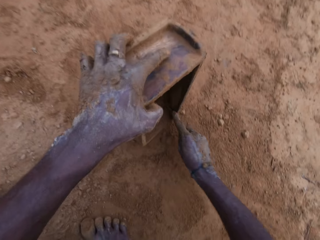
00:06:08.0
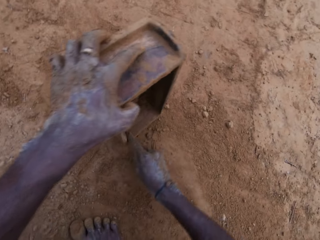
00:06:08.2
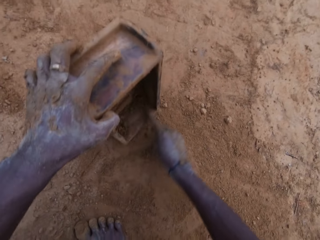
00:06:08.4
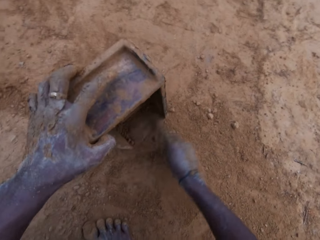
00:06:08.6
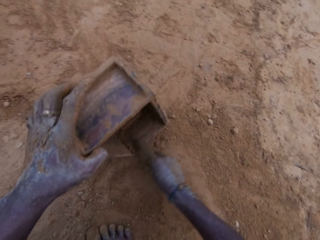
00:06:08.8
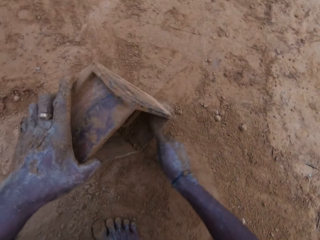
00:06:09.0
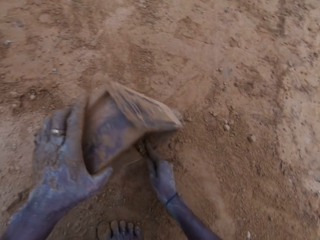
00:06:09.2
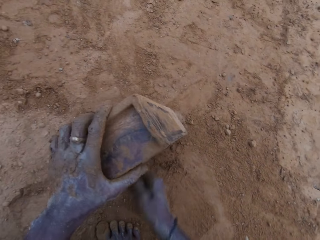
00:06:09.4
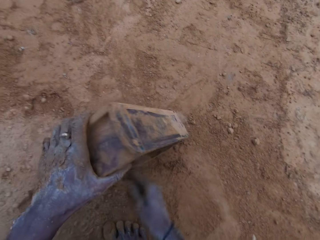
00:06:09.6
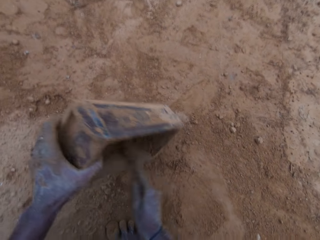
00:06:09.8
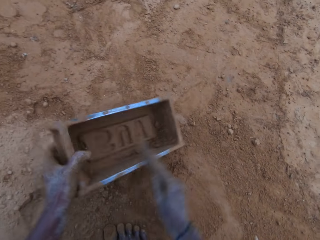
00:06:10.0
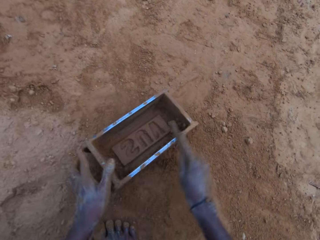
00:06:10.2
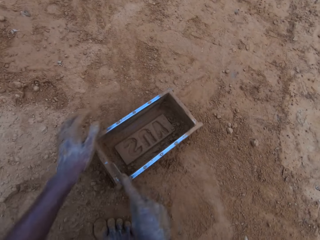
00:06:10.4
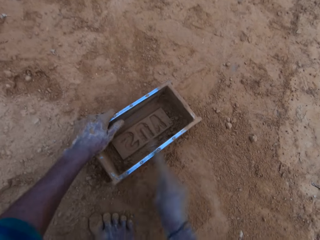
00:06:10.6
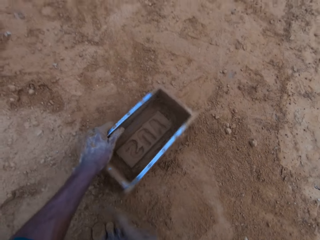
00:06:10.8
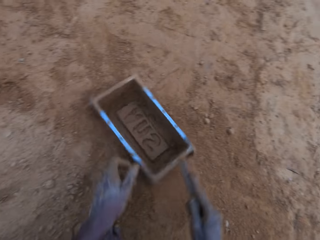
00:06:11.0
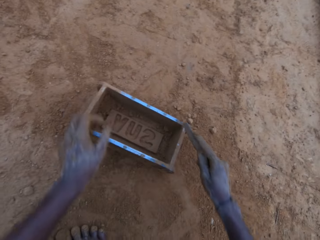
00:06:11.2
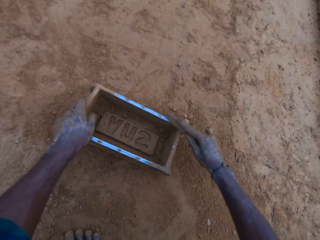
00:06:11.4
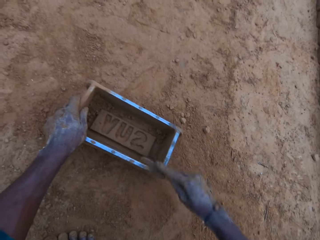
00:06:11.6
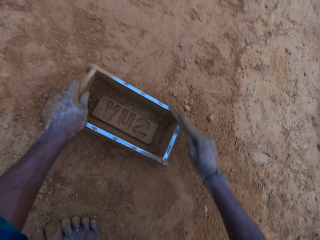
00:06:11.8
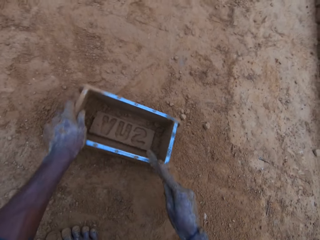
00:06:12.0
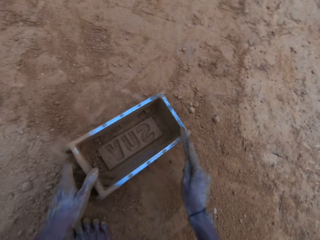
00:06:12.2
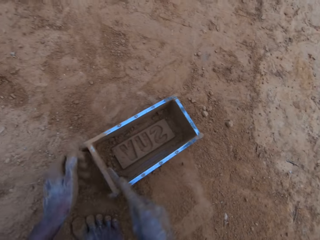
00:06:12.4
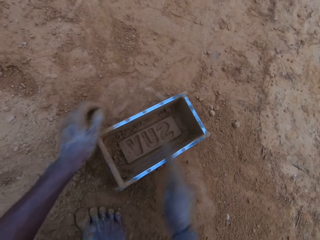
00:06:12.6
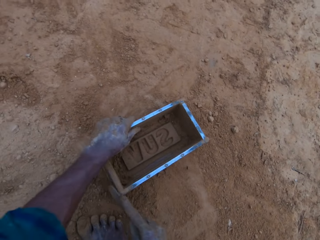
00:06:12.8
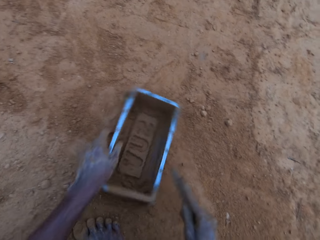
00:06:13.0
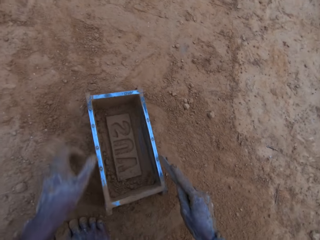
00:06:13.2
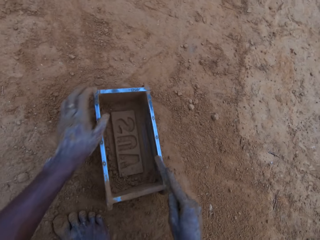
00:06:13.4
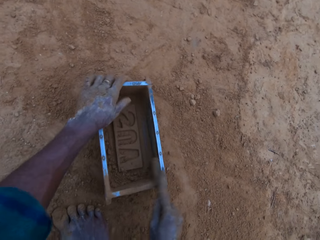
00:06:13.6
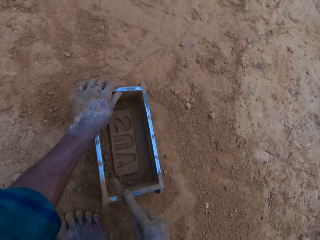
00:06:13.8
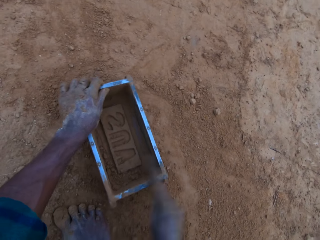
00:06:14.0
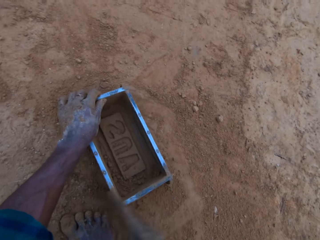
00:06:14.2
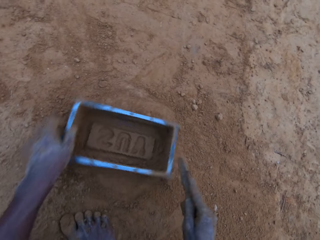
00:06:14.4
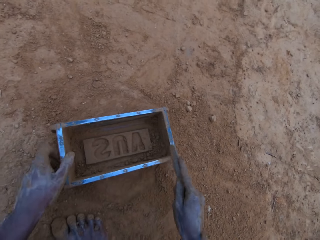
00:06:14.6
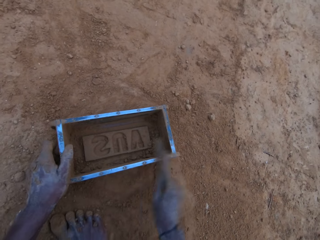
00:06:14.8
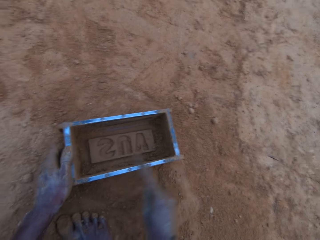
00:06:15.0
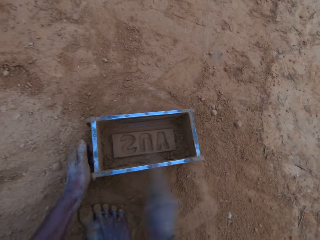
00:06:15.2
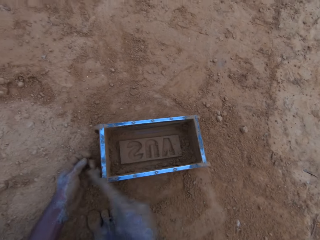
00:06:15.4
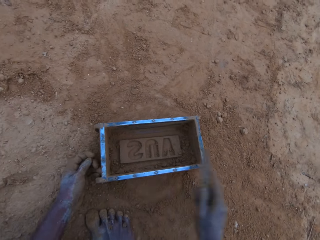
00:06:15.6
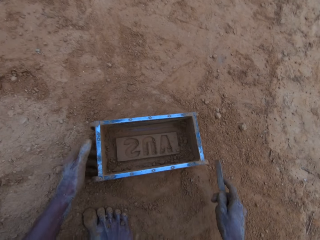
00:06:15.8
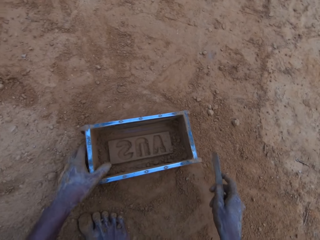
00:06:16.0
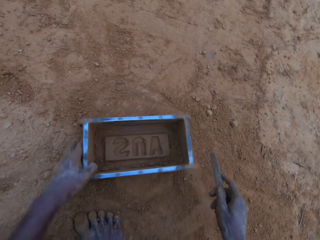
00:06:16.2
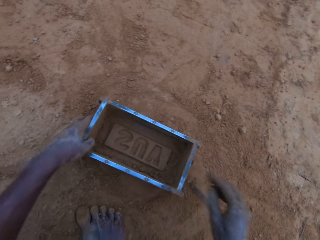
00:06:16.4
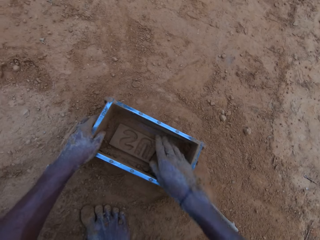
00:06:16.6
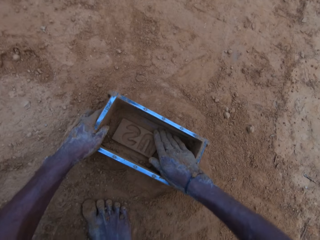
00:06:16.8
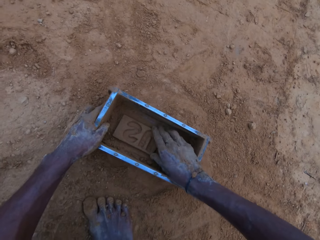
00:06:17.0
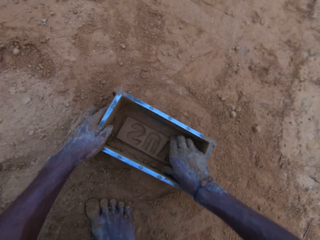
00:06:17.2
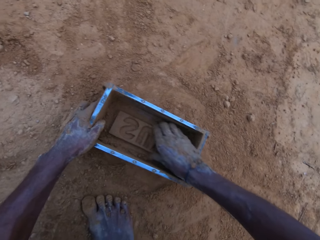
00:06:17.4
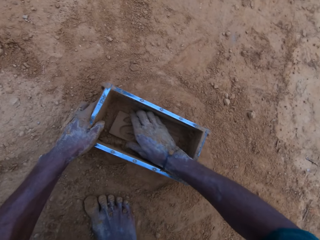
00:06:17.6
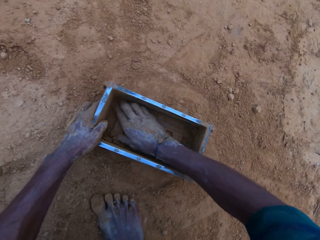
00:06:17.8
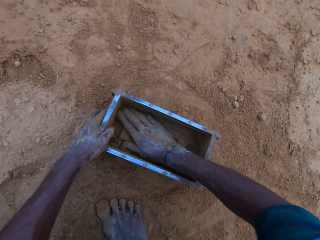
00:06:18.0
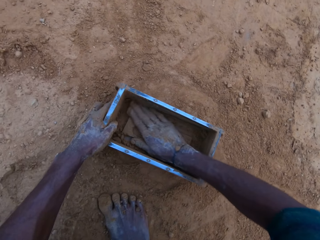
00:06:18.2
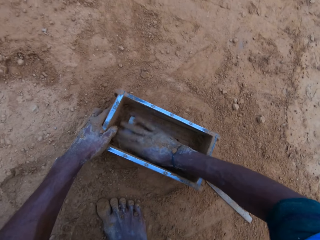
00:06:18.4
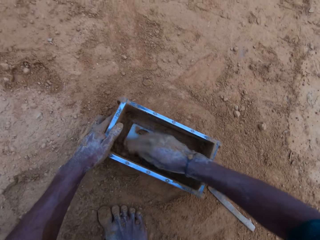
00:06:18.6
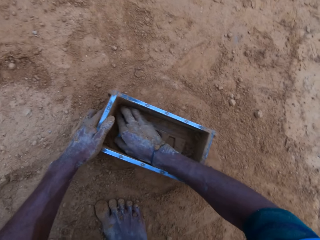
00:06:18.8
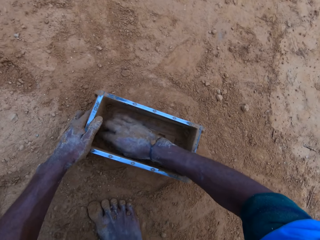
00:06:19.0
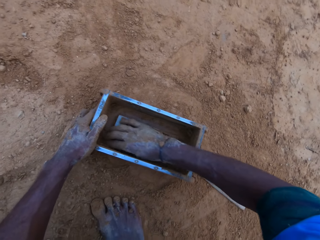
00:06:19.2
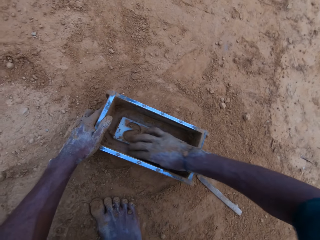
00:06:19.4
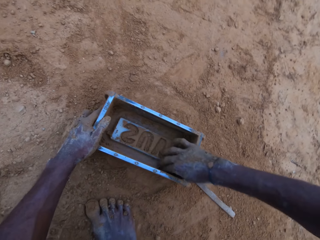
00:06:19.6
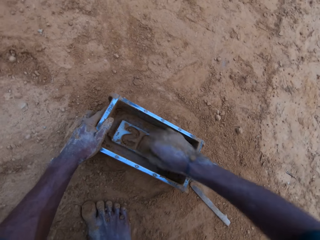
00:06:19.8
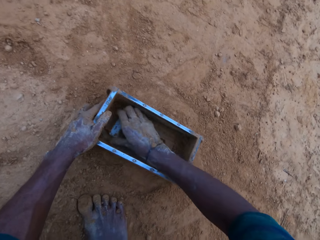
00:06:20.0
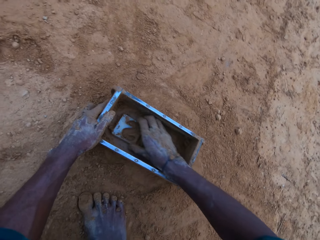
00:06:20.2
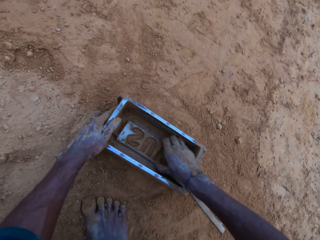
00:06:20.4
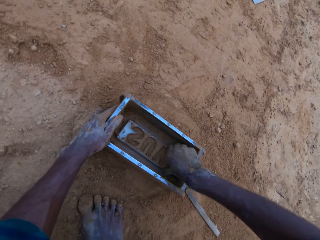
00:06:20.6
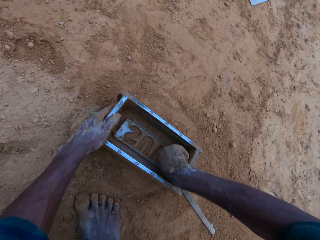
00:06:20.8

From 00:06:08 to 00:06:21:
The camera wearer puts the brick mold on the ground. He scratches the brick mold with a metal rod. He turns the brick mold on the ground. He scratches the brick mold with the metal rod. He turns the brick mold on the ground. He scratches the brick mold with the metal rod. He turns the brick mold on the ground. He scratches the brick mold with the metal rod. He puts the metal rod on the ground. He wipes soil in the brick mold with his hand. He cleans the inside of the brick mold with his hand.

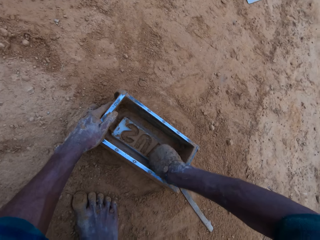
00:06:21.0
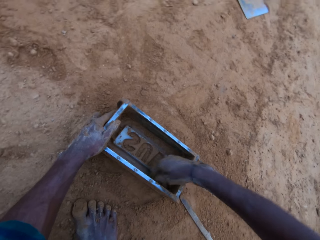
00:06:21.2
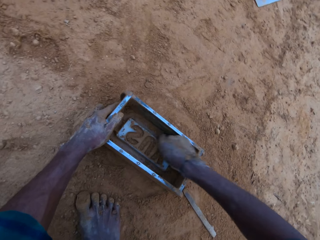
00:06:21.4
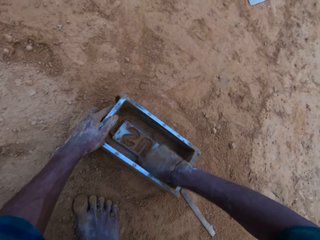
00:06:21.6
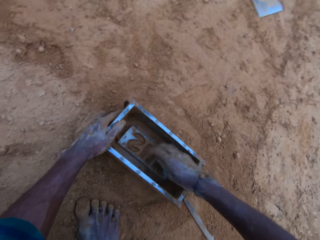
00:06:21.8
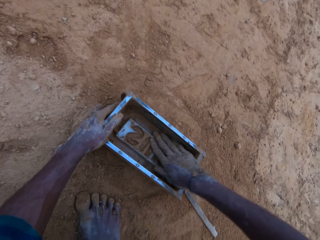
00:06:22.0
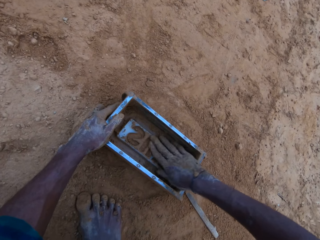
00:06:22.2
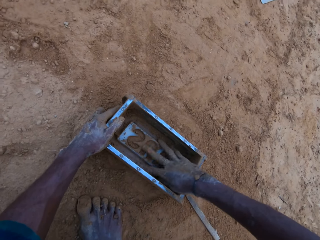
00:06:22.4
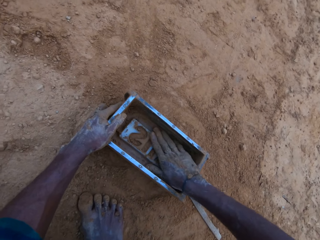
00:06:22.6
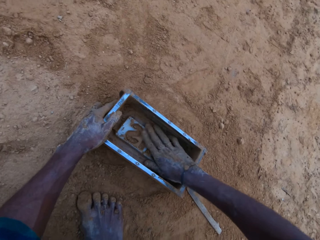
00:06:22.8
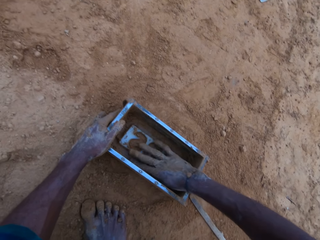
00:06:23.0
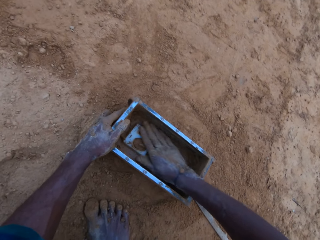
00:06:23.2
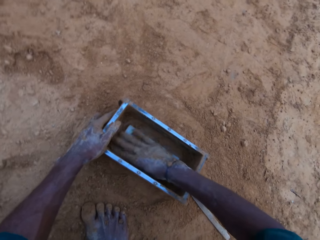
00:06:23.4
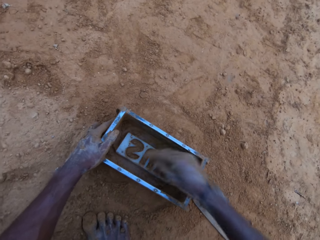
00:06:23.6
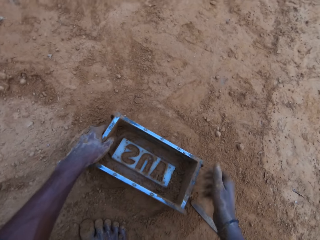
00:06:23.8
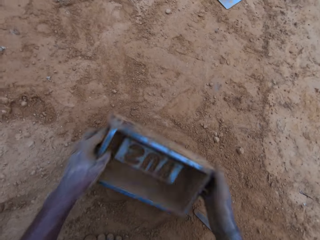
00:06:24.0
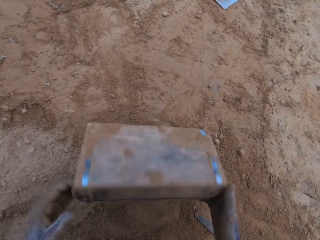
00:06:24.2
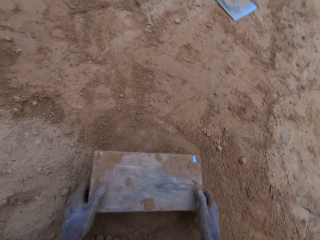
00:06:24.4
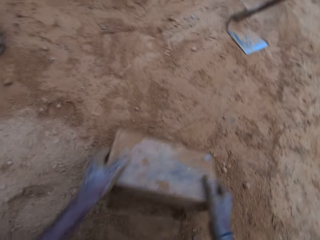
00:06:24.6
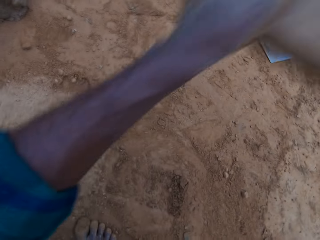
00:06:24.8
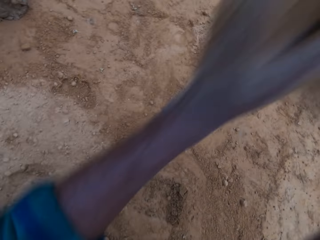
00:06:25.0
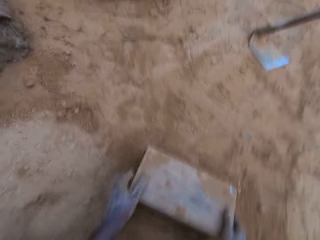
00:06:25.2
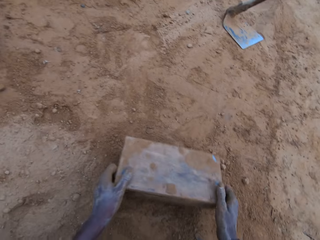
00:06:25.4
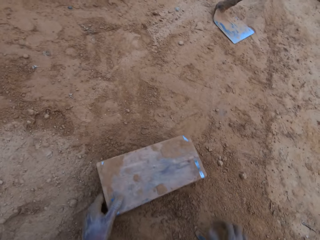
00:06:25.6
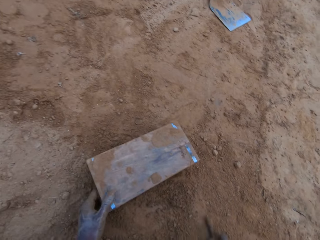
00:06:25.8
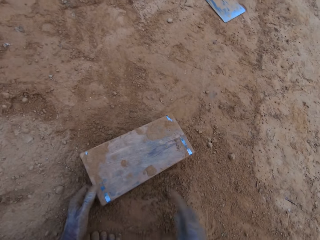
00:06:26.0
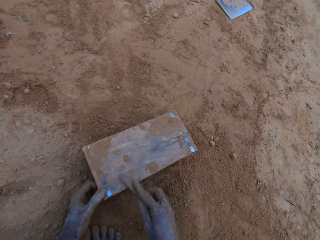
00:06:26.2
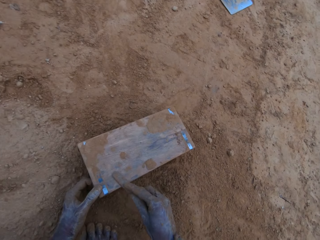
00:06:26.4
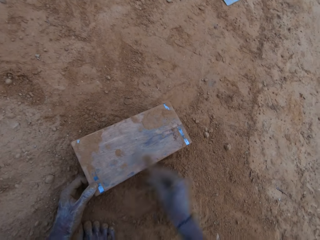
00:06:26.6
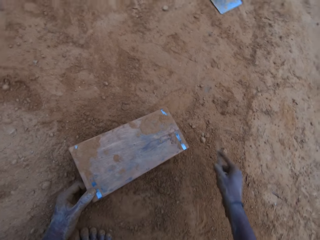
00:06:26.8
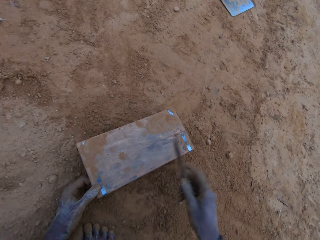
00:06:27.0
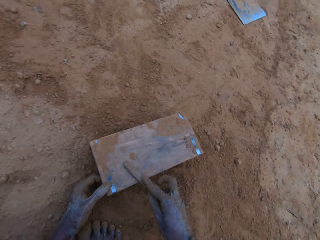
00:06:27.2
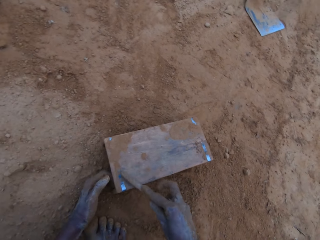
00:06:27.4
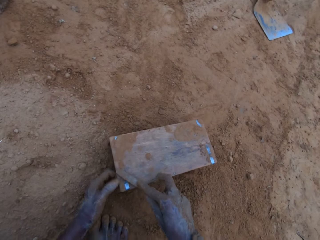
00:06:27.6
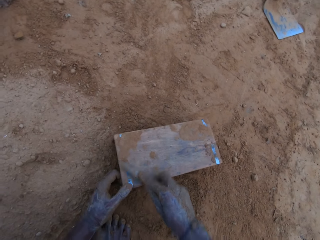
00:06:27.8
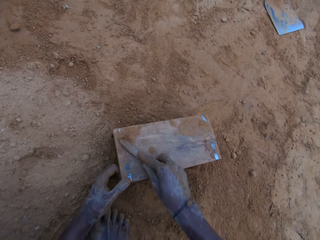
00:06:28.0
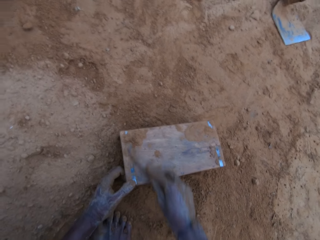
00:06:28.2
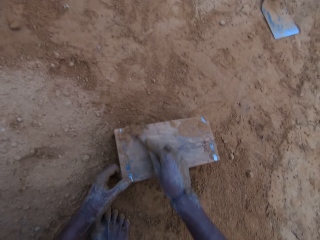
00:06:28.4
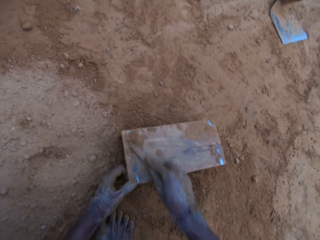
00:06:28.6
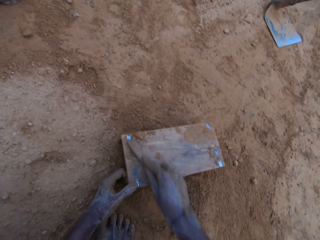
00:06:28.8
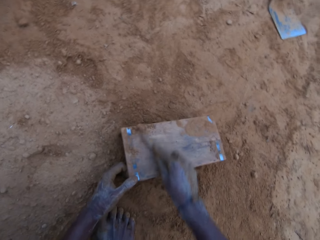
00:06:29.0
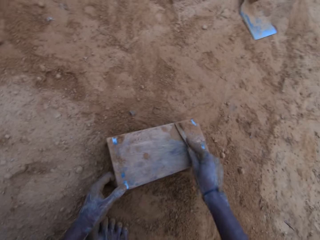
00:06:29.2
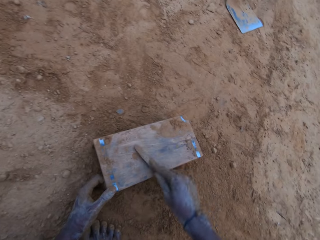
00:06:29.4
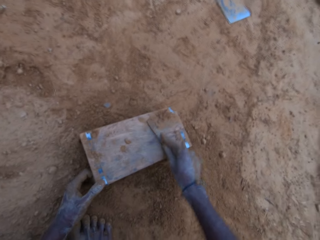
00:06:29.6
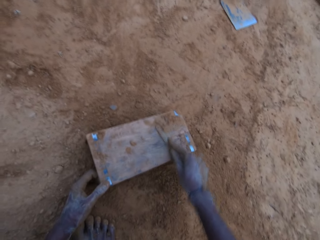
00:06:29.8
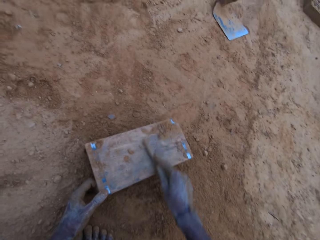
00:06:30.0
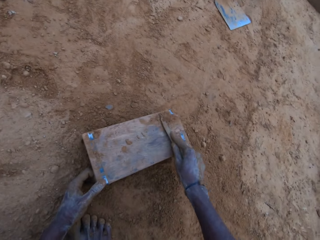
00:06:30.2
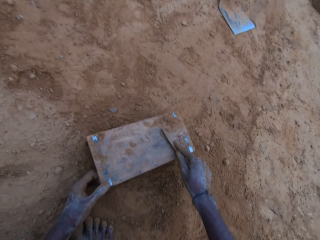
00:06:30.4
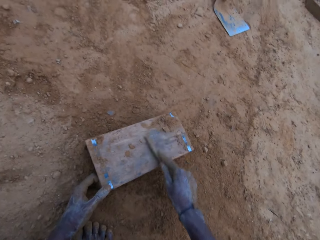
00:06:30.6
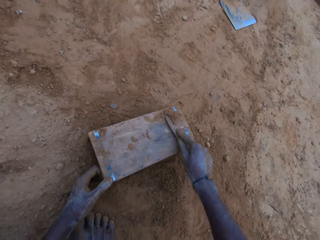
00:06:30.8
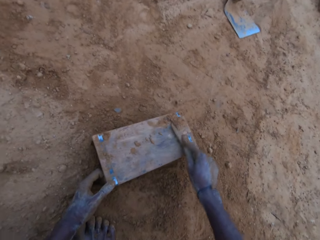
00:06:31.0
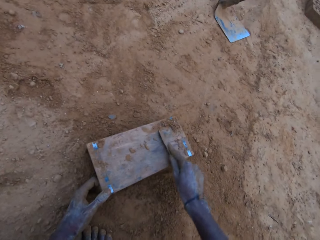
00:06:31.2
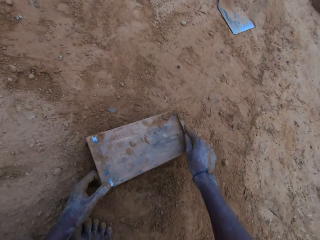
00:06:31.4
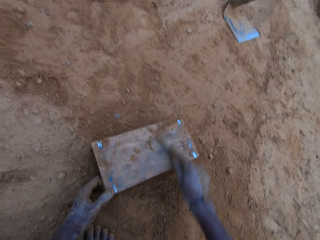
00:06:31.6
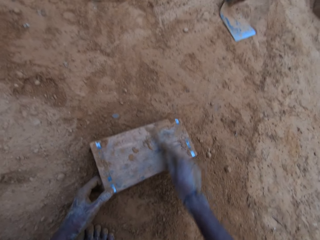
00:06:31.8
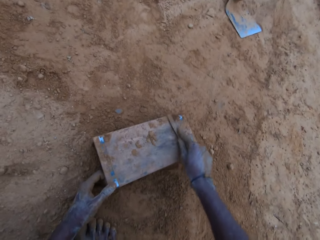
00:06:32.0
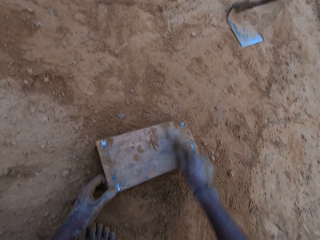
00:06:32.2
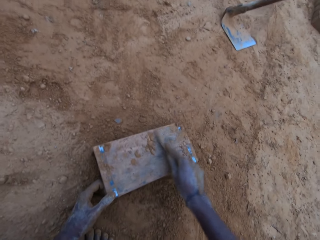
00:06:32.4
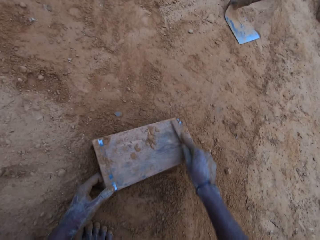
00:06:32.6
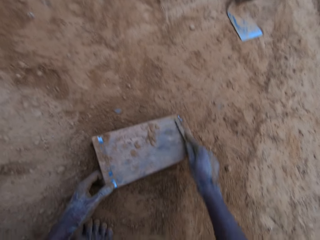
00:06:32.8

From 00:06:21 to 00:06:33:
The camera wearer pours the soil on the ground. They turn the brick mold upside down. They hit the brick mold against the ground. They pick a metallic rod or blade from the ground. They scrape the bottom of the brick mold with the blade.
